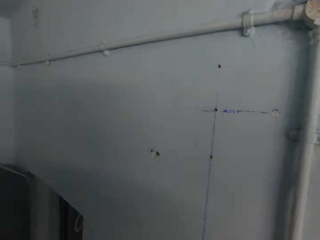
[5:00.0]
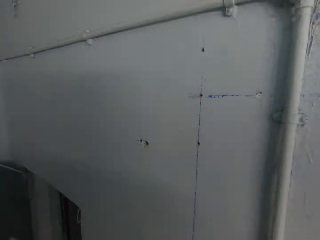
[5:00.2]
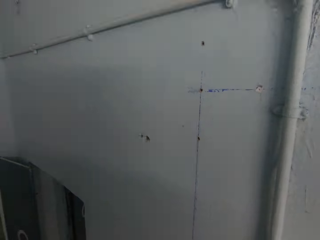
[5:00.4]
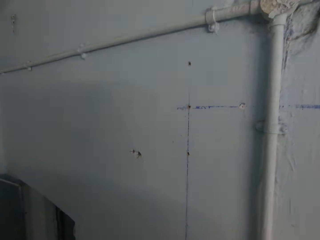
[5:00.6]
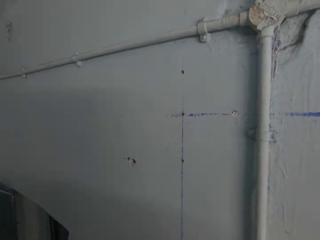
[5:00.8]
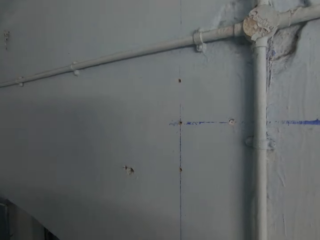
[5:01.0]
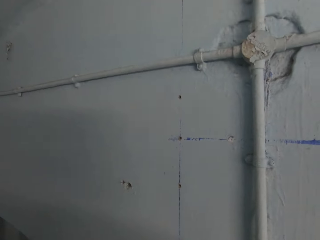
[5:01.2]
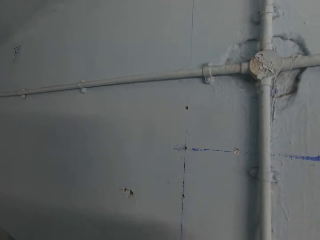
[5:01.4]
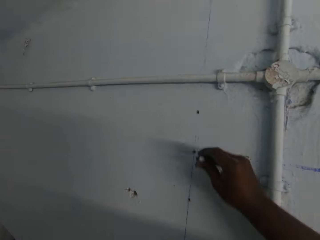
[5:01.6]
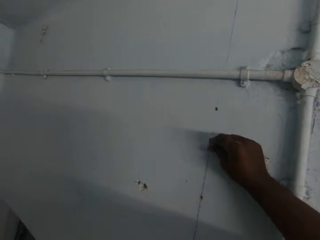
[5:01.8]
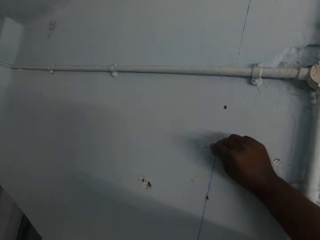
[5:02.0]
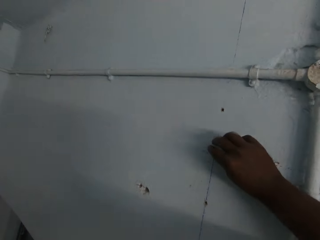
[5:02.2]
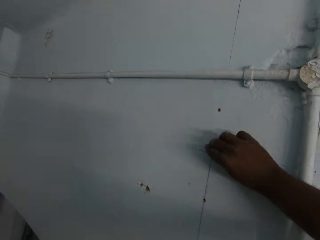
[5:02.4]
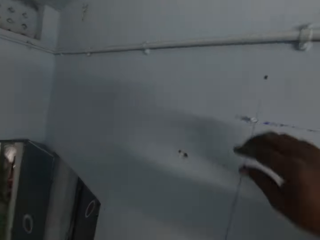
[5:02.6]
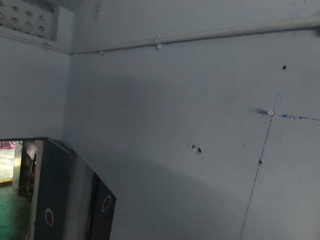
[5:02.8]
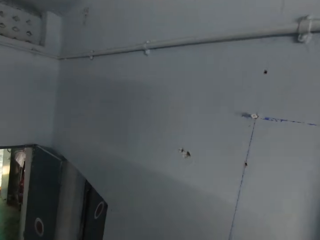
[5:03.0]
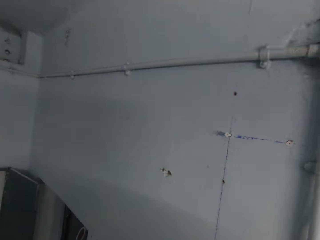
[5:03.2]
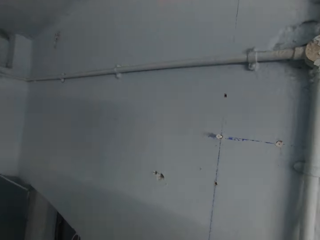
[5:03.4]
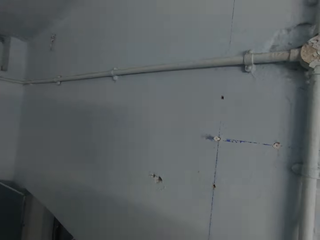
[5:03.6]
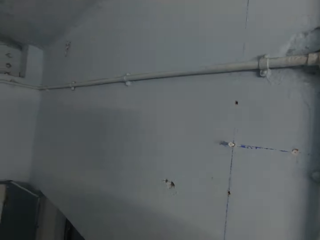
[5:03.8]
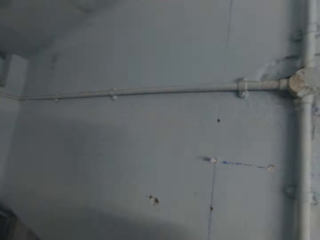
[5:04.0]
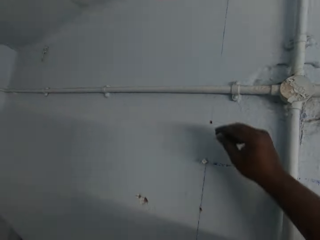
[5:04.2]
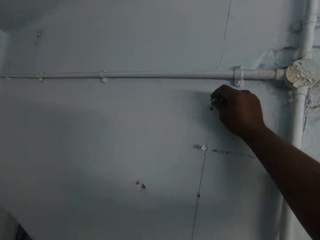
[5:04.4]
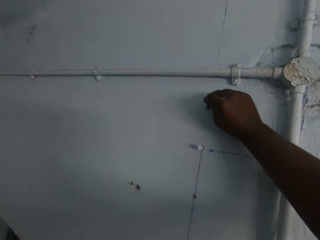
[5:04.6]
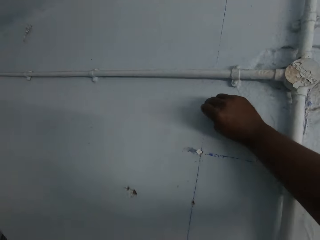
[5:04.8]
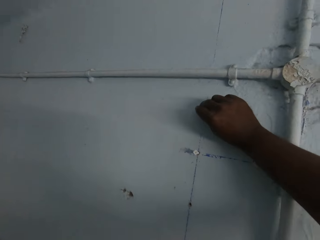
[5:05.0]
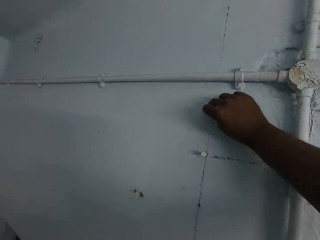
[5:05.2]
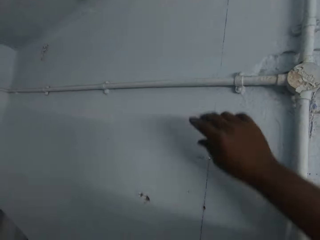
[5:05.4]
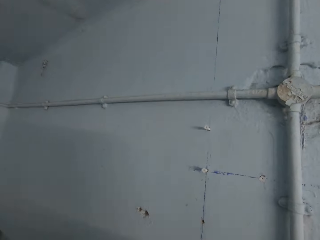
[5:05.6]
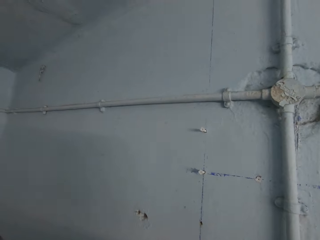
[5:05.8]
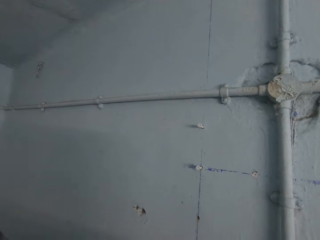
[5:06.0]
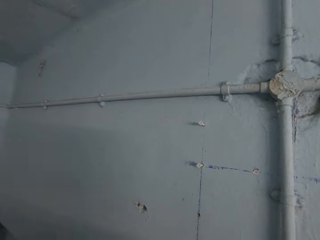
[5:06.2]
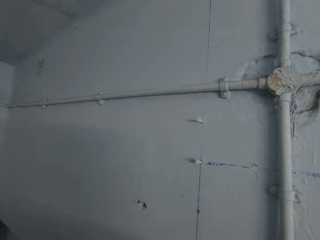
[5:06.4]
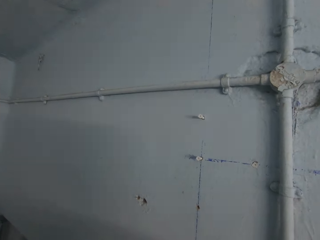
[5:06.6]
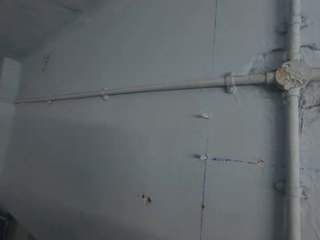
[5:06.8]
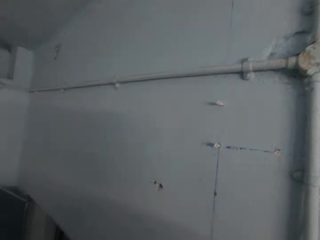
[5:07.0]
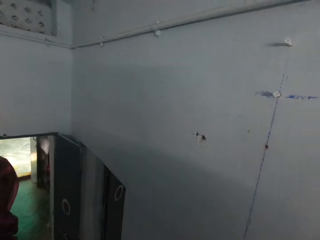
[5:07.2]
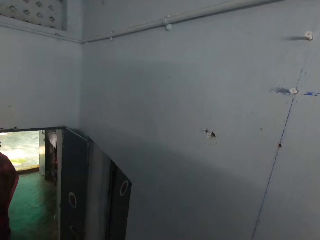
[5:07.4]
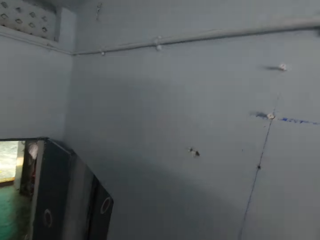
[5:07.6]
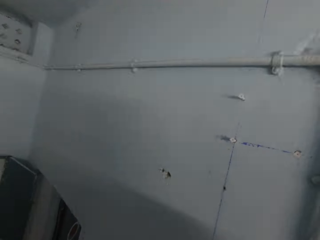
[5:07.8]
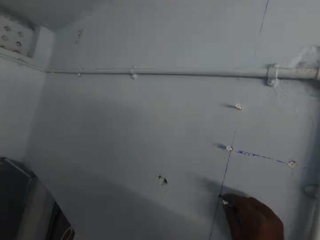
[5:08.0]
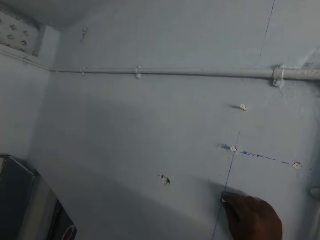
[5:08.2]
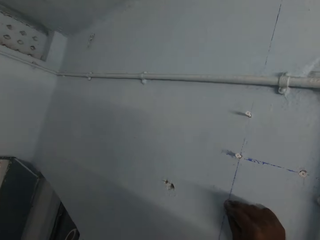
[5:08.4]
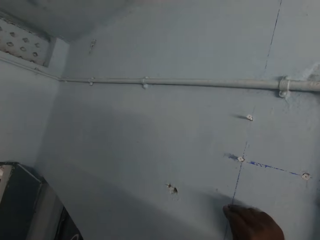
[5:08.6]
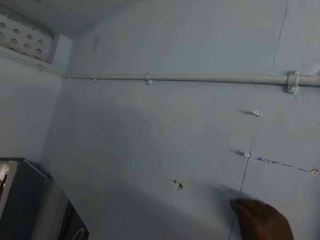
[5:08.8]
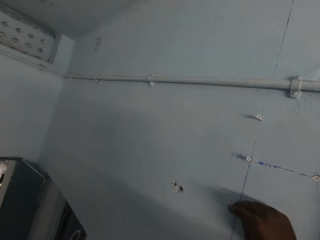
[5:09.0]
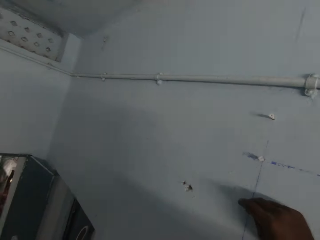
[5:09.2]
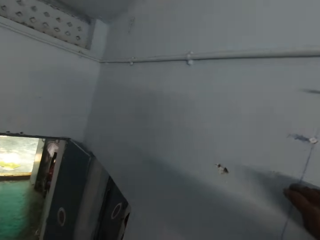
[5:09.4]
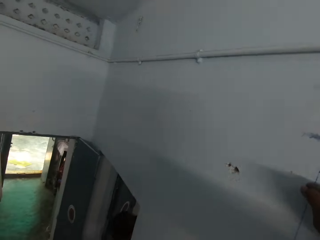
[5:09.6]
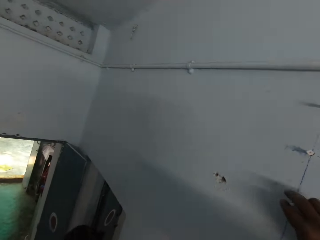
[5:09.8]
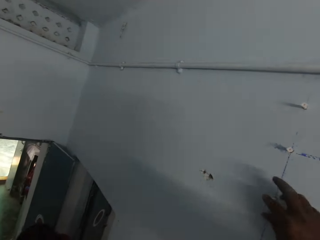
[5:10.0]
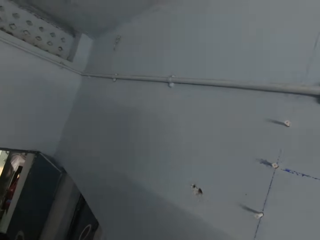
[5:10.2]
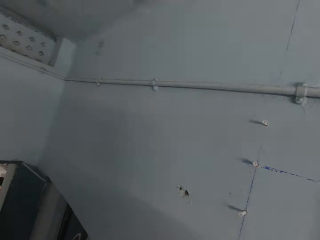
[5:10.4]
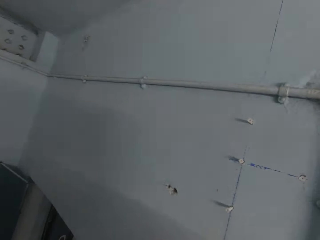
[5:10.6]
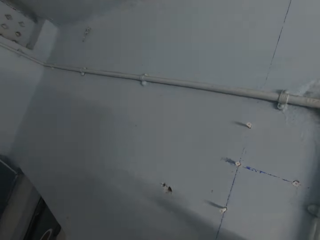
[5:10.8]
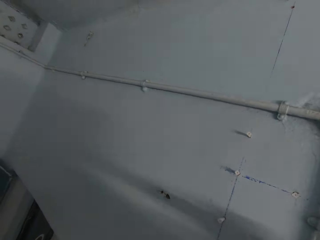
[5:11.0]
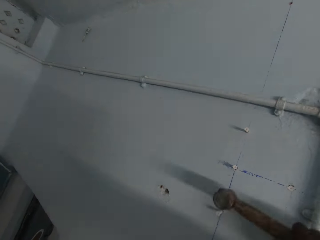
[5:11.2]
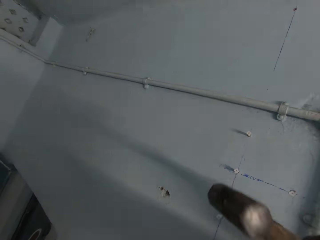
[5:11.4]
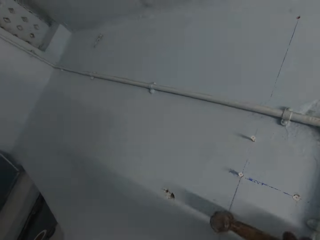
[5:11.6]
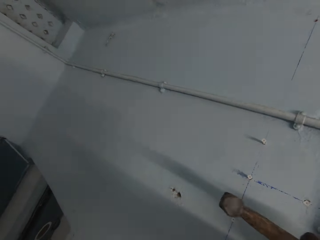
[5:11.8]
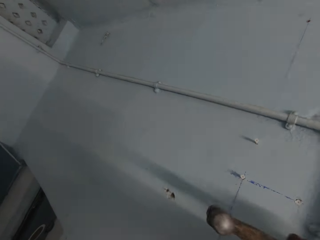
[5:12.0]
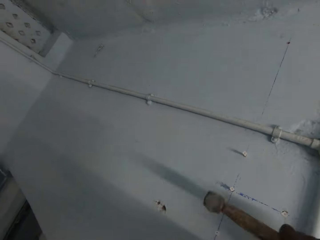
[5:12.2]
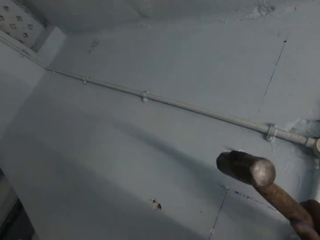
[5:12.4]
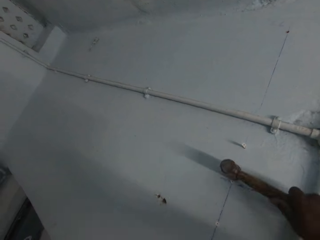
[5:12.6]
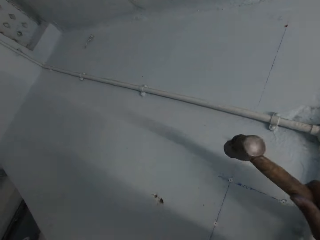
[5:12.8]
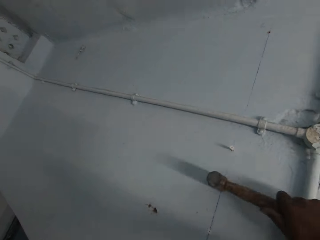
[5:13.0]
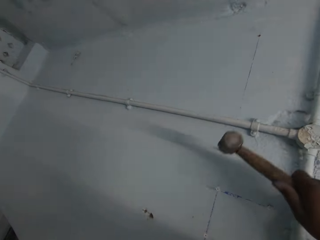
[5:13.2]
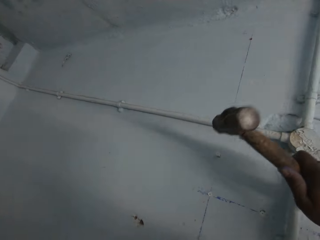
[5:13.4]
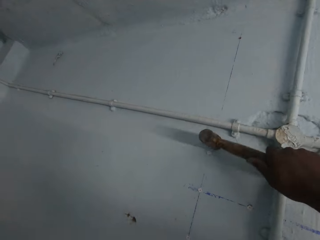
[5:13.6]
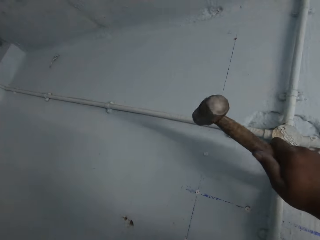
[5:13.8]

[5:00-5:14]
The camera wearer looks around. He pushes a push pin into the wall with his right hand. He stares at the wall. He pushes a push pin into the wall with his right hand again. He looks around. He pushes a push pin into the wall with his right hand again. He stares at the wall. He hits the push pins on the wall with the hammer in his right hand.

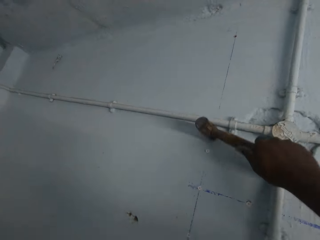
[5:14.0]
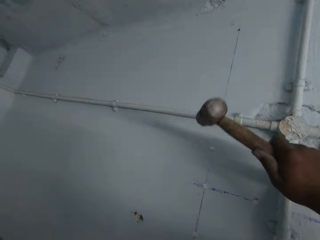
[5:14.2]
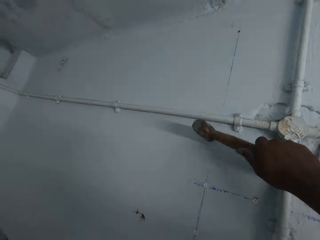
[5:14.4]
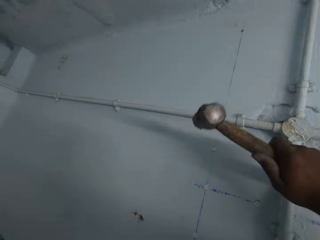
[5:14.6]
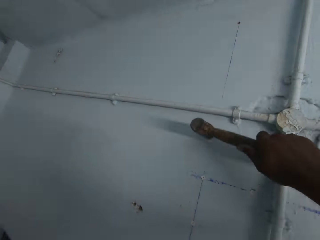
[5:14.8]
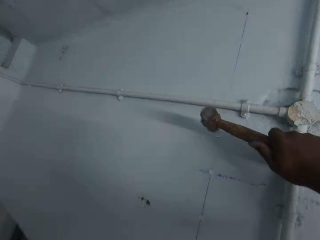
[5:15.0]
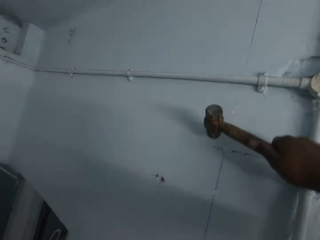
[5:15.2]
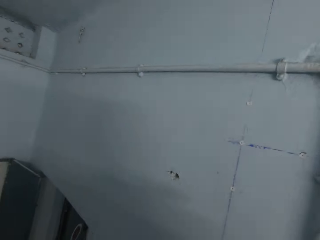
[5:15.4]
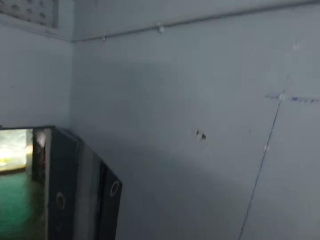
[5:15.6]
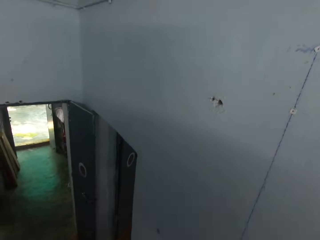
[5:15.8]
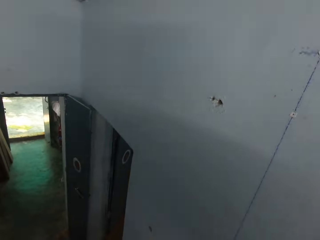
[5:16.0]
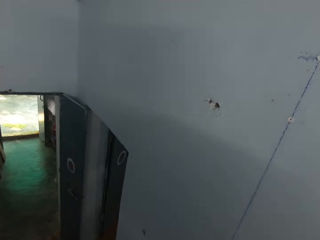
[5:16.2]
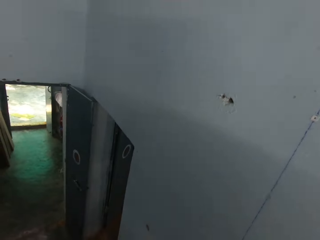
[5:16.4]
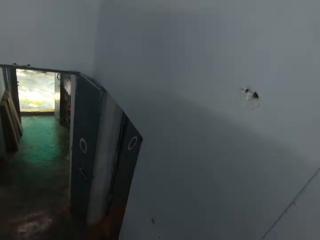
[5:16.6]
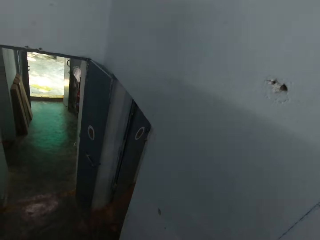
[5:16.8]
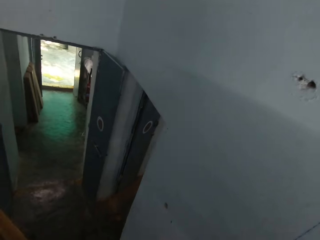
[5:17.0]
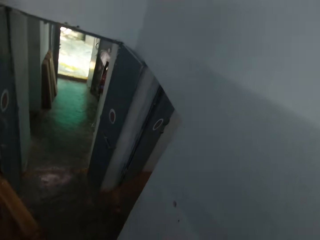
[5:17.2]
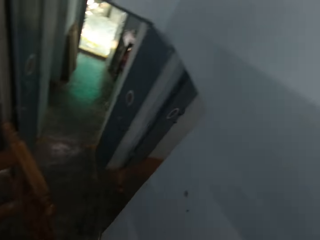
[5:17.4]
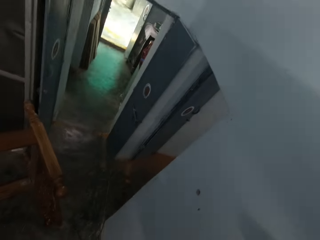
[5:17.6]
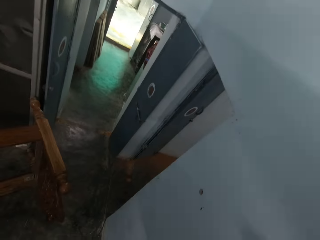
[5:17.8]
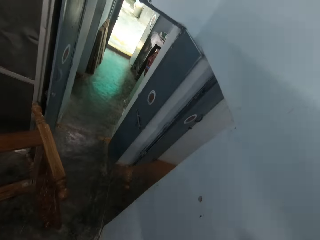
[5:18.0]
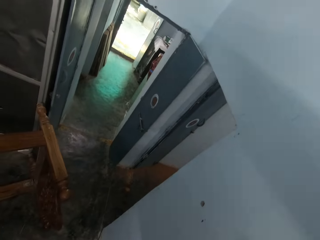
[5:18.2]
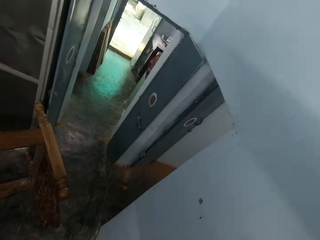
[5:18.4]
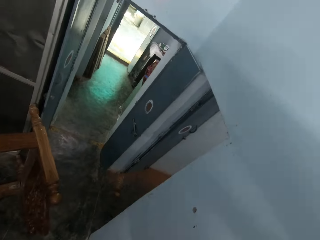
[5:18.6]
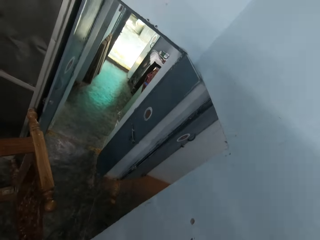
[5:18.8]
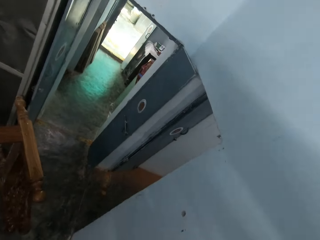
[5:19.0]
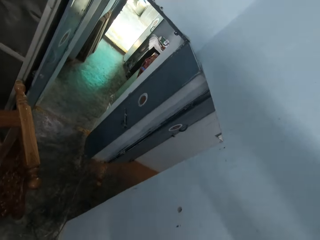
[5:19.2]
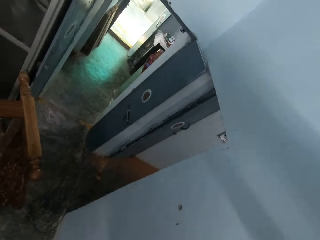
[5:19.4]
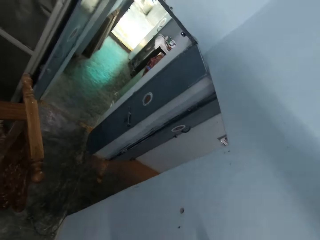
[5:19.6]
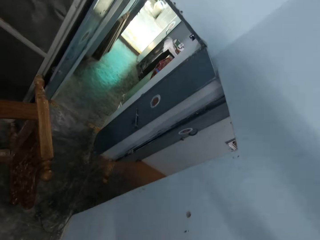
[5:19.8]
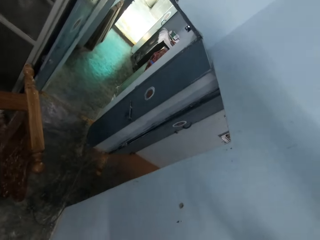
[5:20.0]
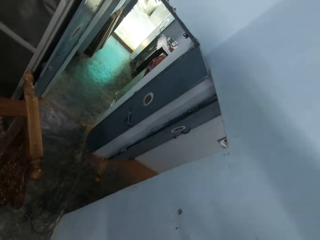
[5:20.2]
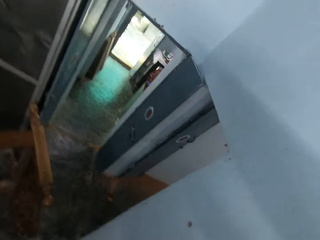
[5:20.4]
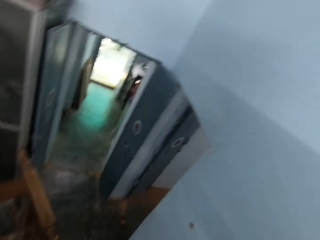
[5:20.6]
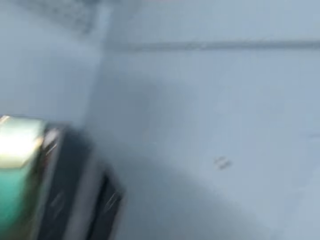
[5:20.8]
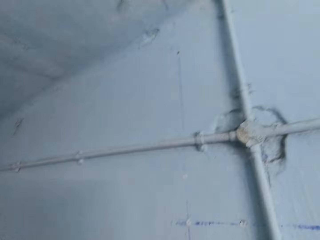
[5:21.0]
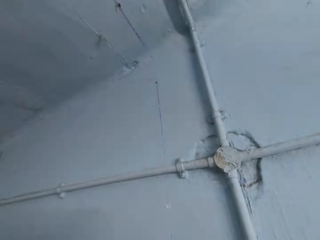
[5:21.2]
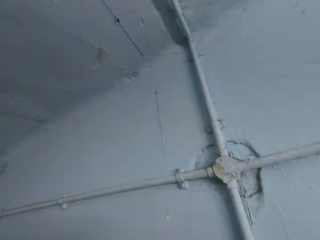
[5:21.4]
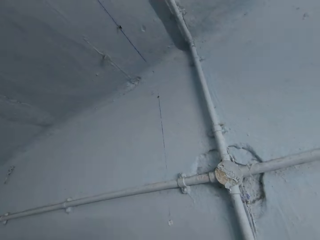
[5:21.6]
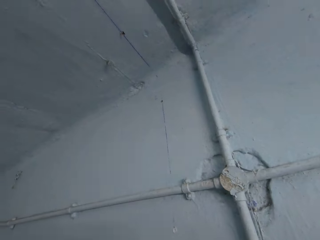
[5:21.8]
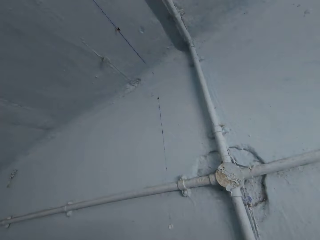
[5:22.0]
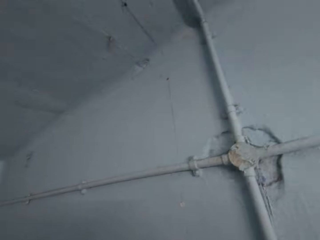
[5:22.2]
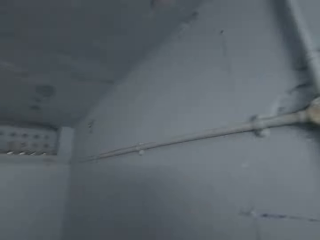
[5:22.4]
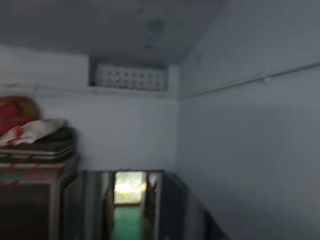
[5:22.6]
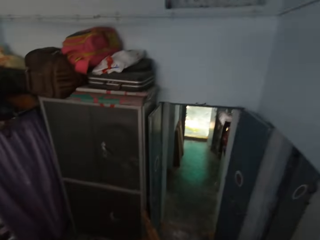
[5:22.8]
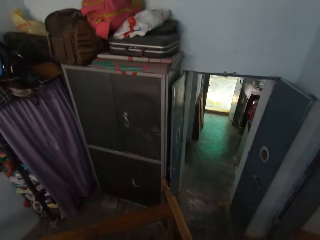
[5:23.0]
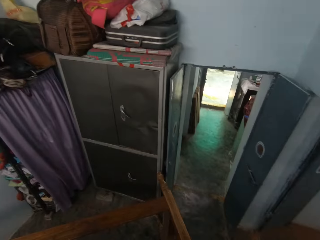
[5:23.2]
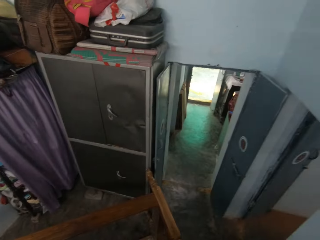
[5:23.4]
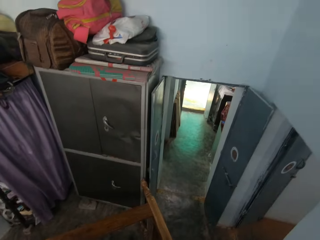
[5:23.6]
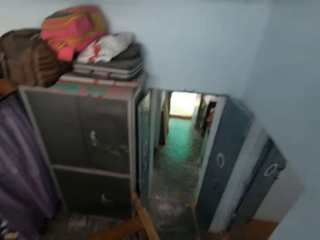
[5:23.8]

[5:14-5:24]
The camera wearer looks around. They hit the wall with a hammer. They look around.
